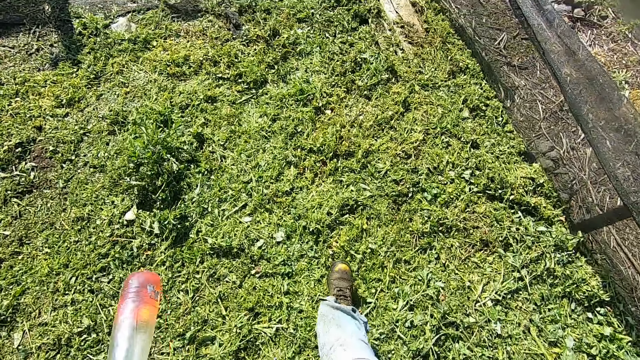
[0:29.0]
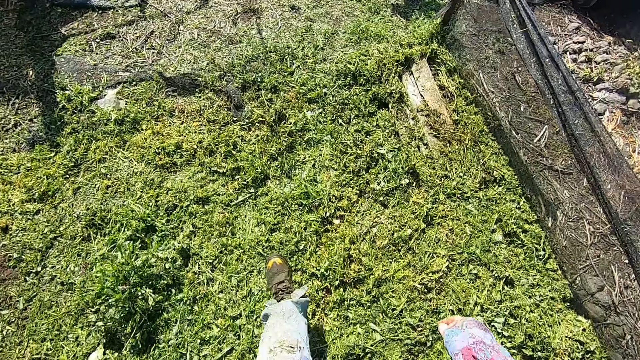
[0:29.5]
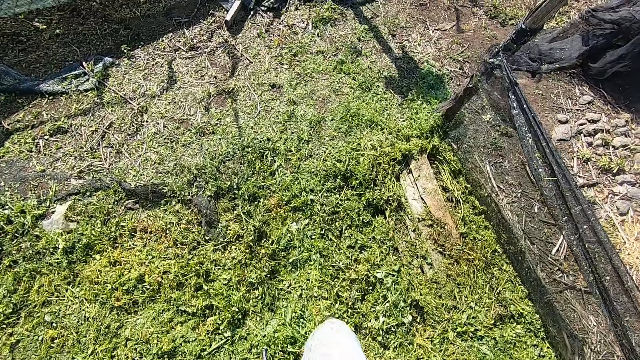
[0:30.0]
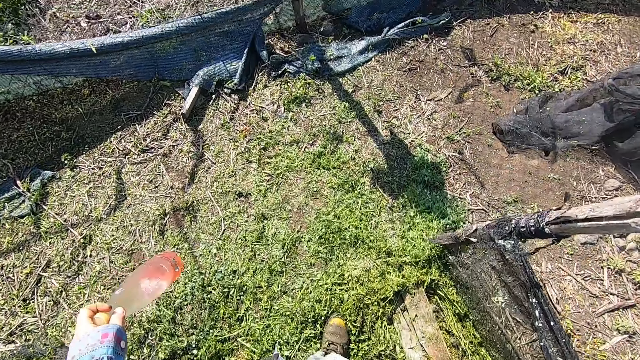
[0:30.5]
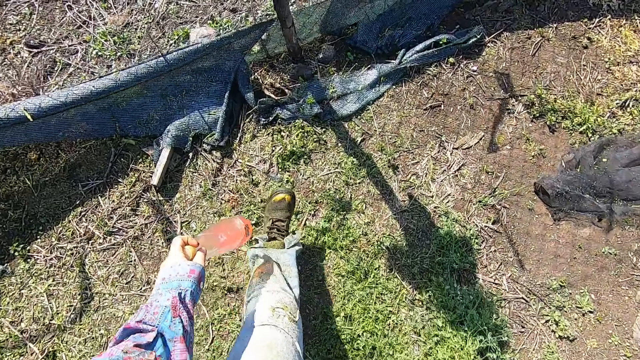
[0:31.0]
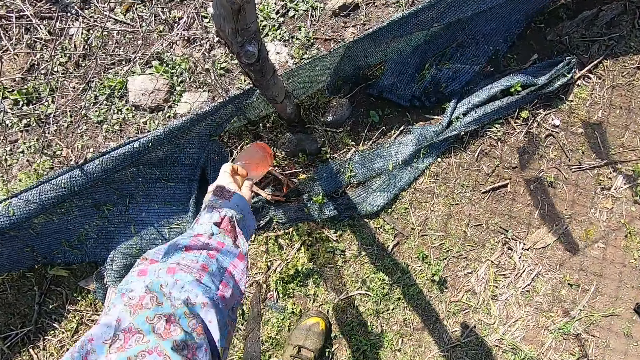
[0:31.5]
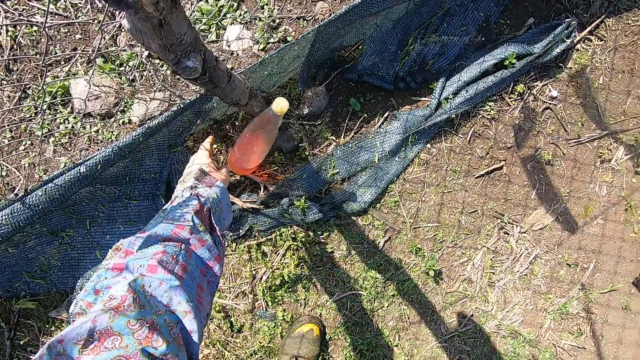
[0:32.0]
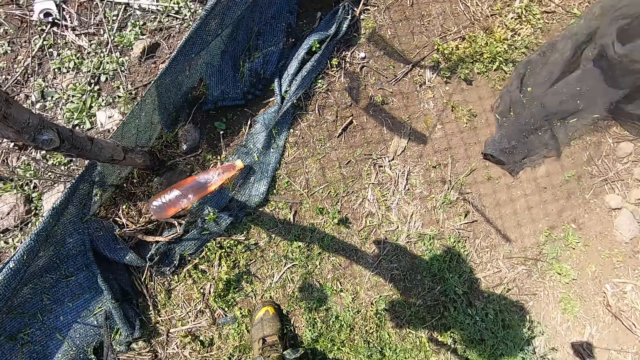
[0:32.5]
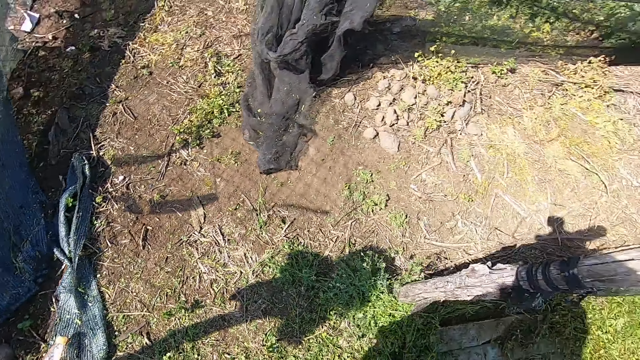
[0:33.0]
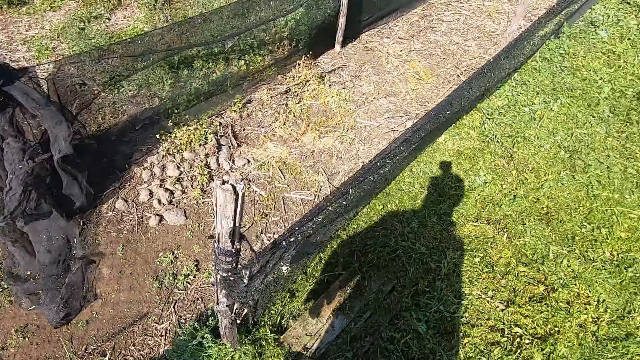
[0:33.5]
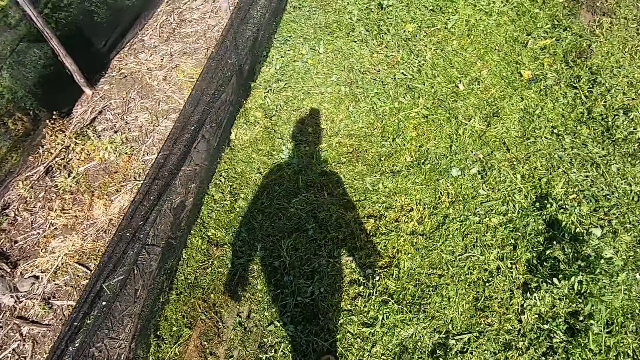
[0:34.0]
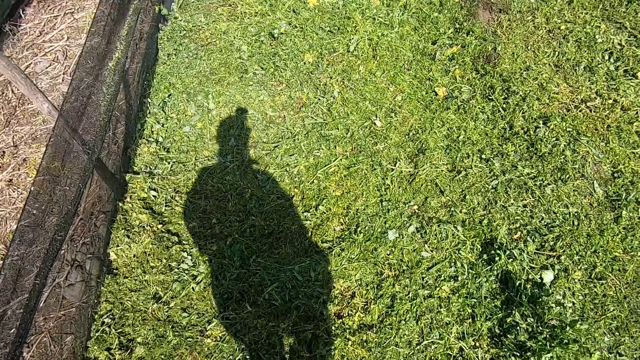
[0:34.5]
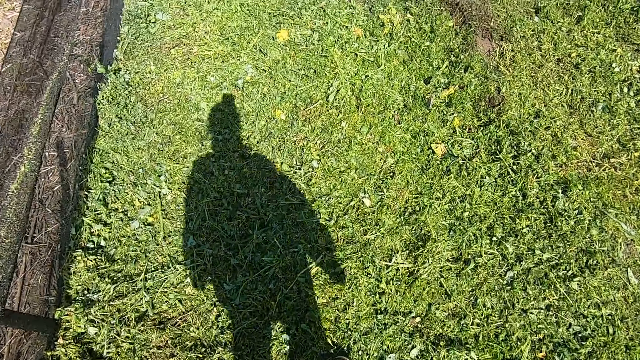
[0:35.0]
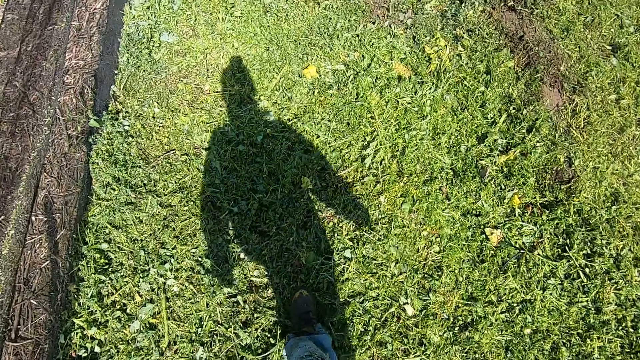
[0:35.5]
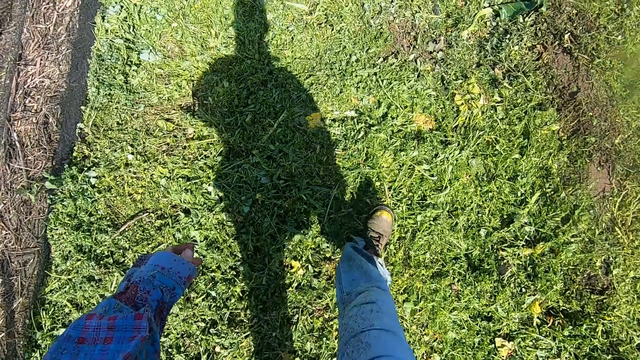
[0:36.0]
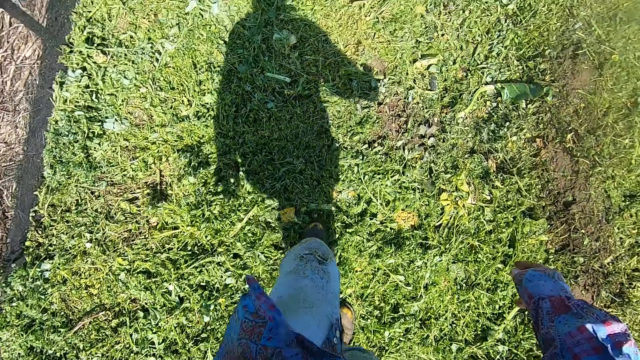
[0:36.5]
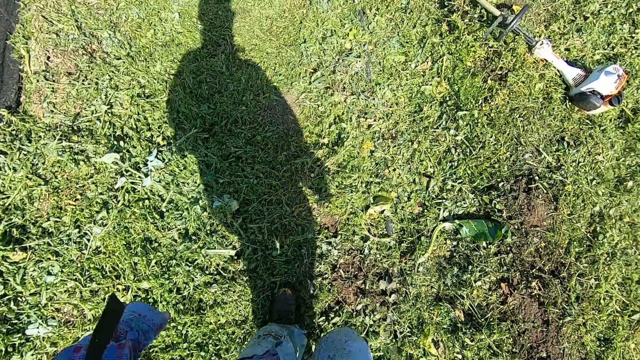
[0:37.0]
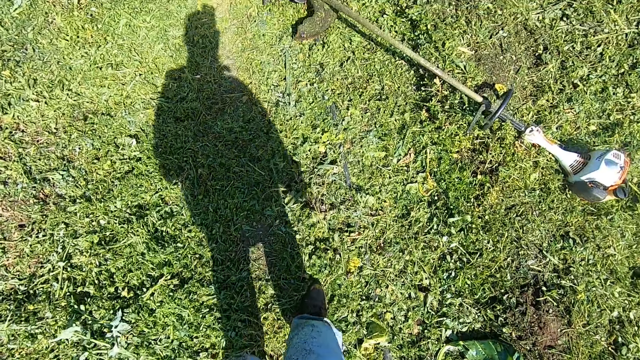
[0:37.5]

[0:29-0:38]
The camera wearer puts the fuel bottle on the ground. They walk back to the grass trimmer.

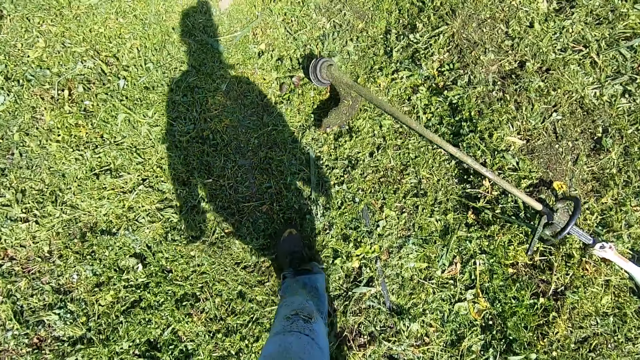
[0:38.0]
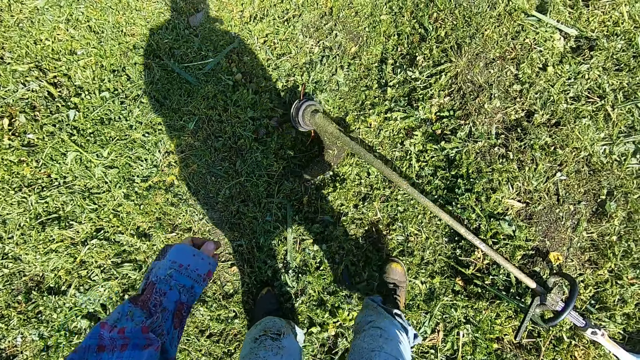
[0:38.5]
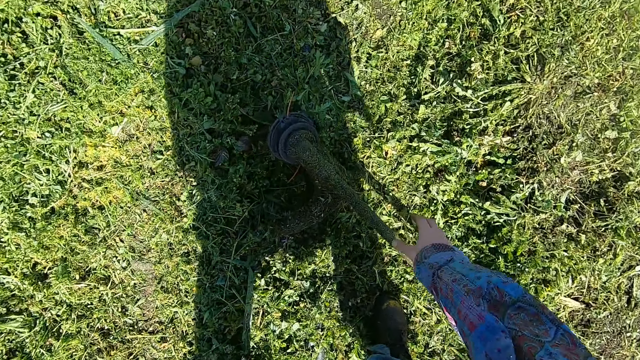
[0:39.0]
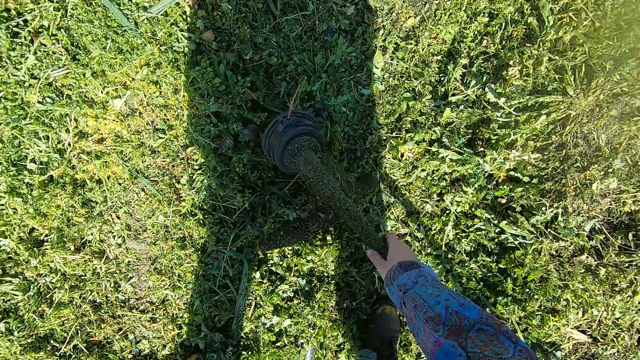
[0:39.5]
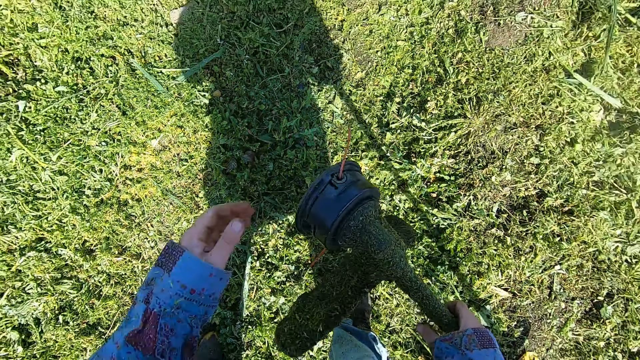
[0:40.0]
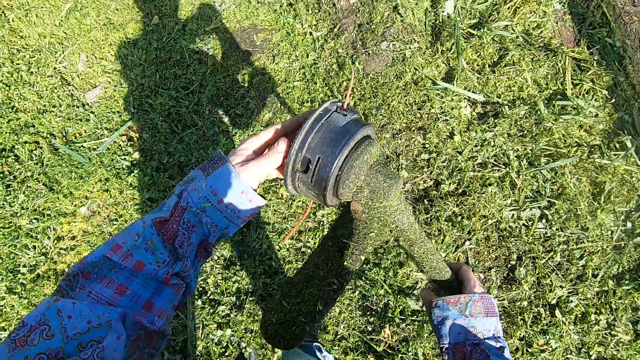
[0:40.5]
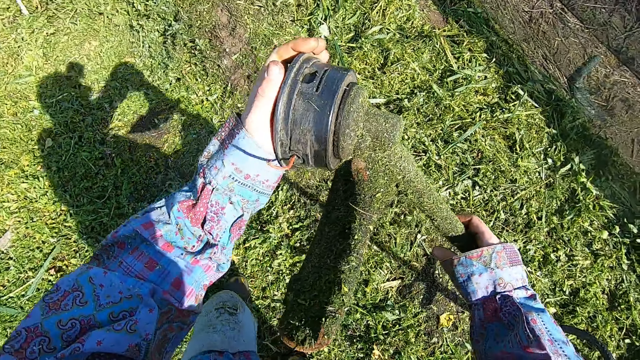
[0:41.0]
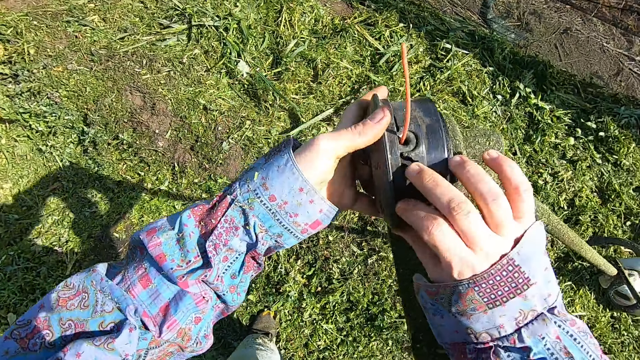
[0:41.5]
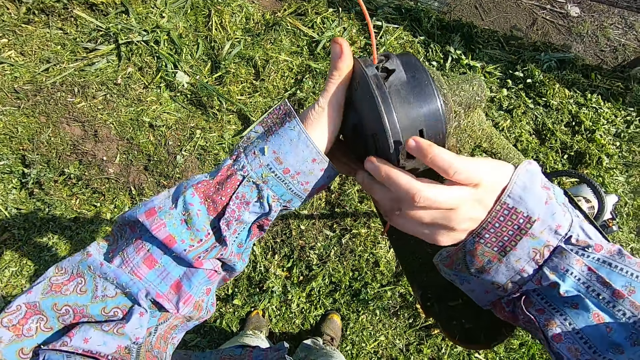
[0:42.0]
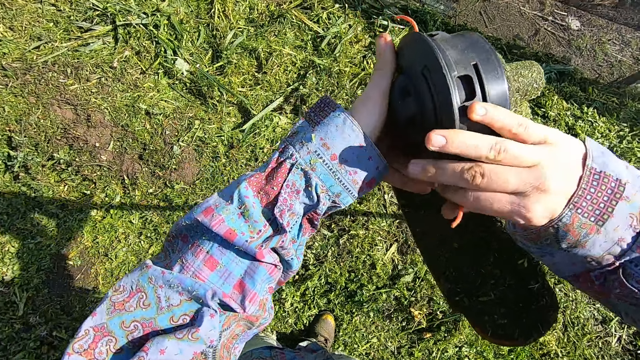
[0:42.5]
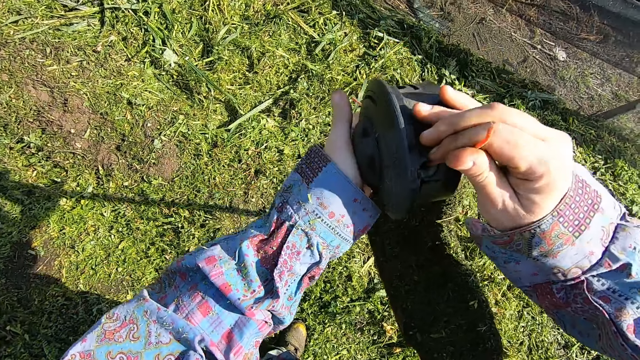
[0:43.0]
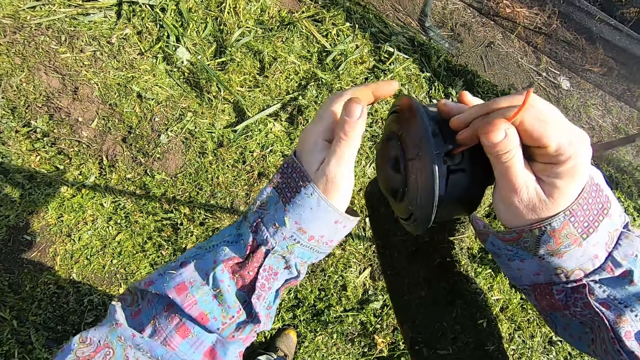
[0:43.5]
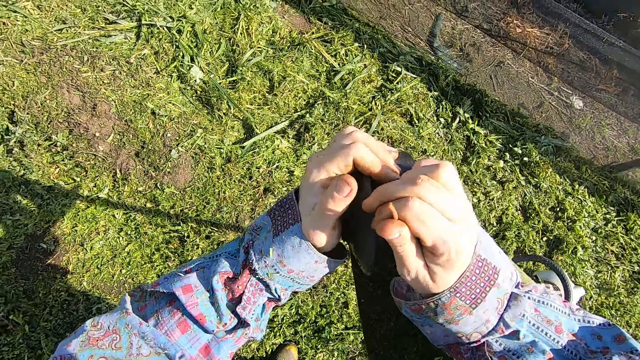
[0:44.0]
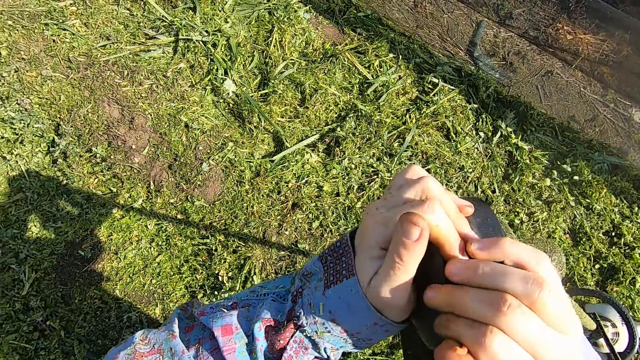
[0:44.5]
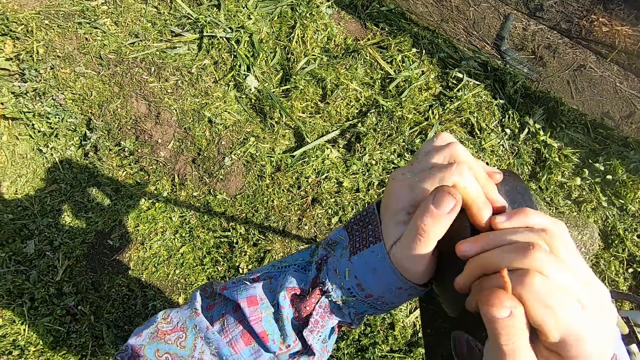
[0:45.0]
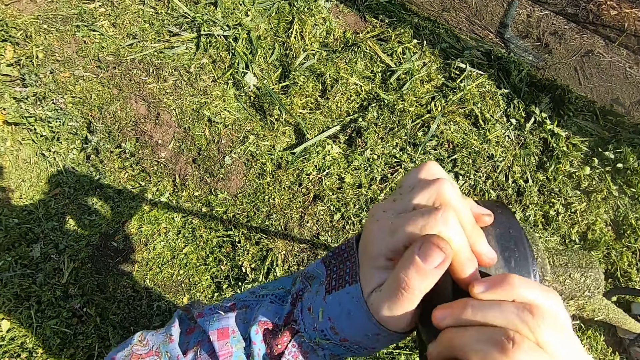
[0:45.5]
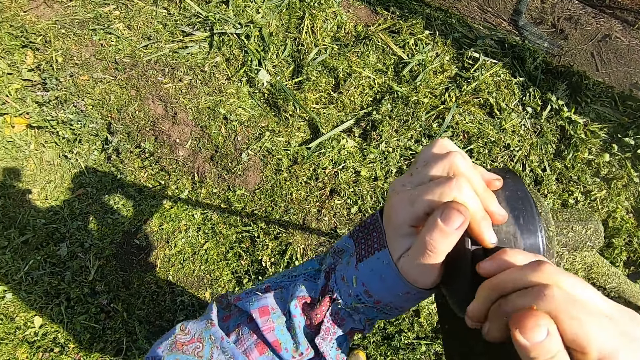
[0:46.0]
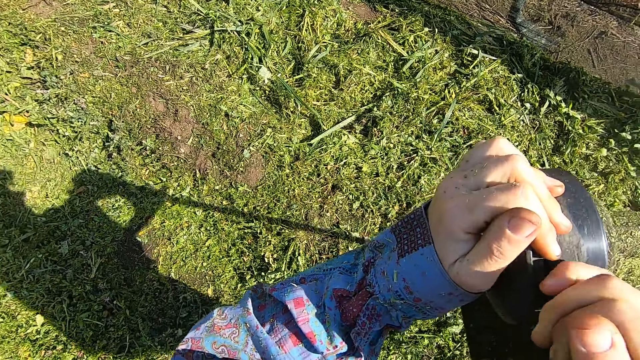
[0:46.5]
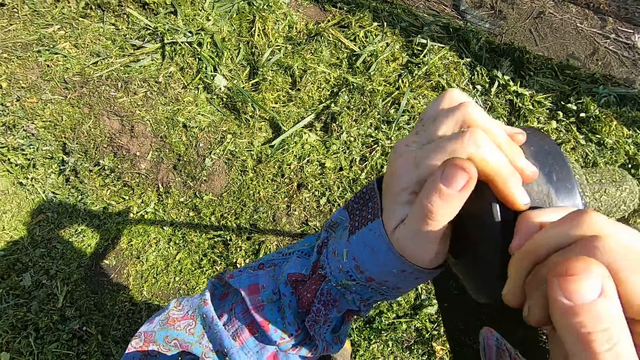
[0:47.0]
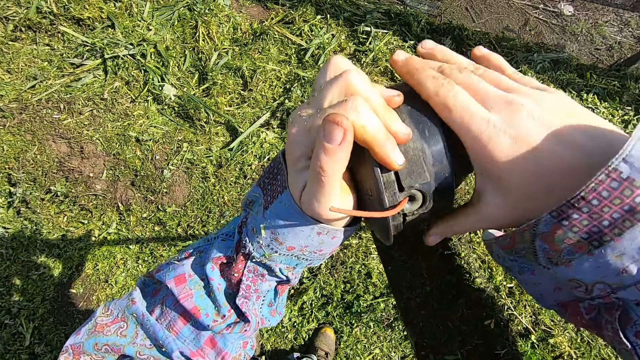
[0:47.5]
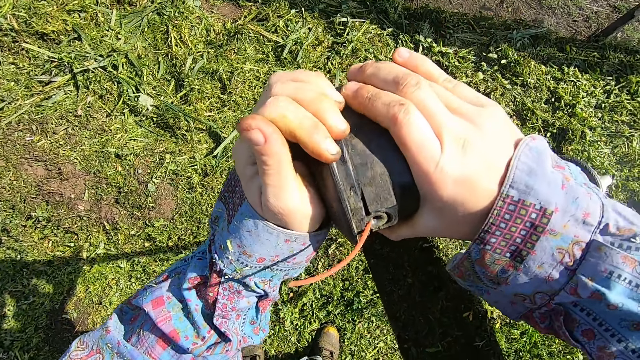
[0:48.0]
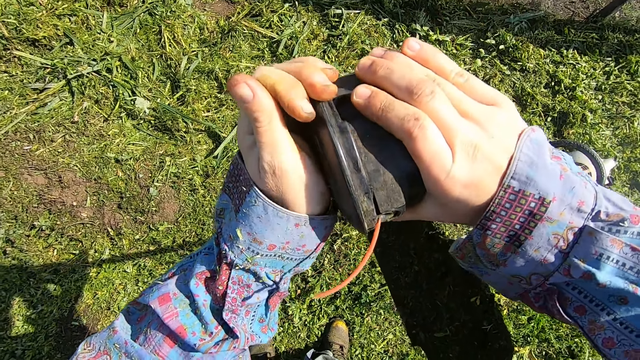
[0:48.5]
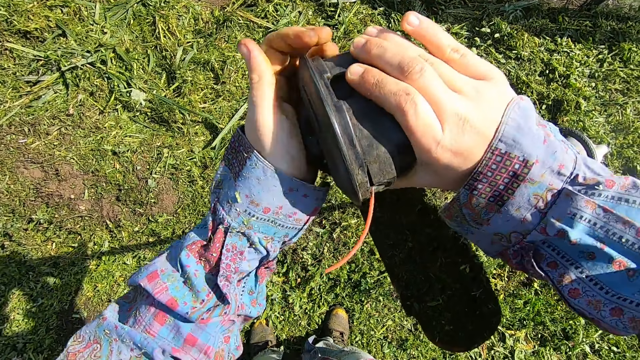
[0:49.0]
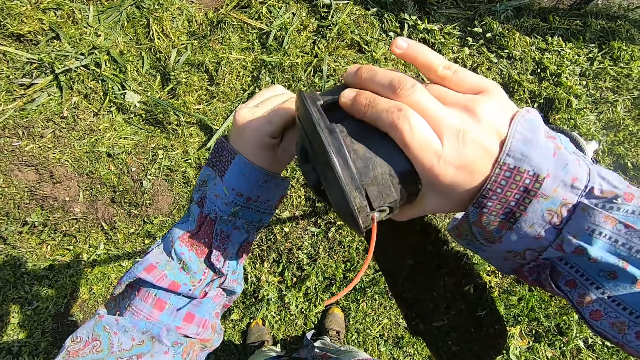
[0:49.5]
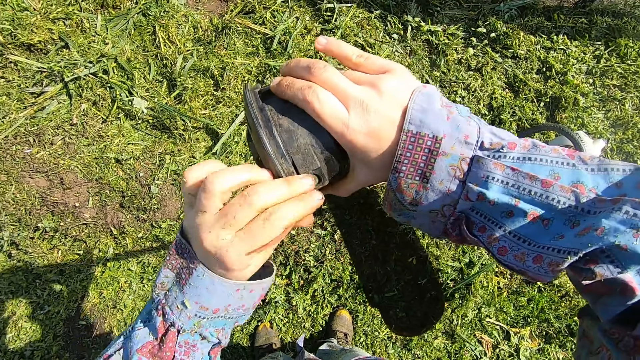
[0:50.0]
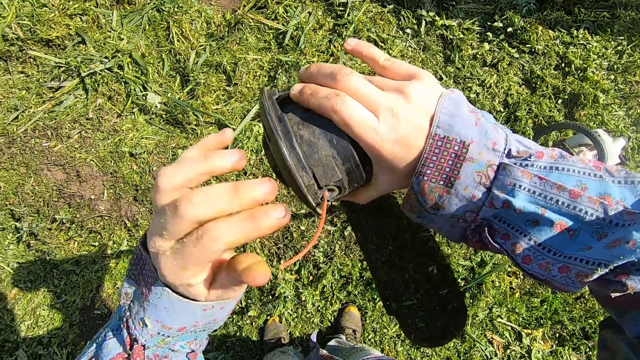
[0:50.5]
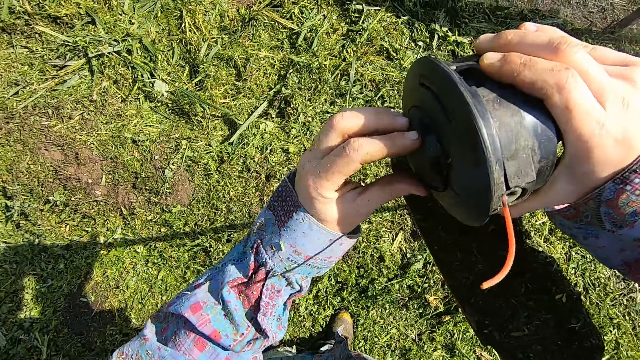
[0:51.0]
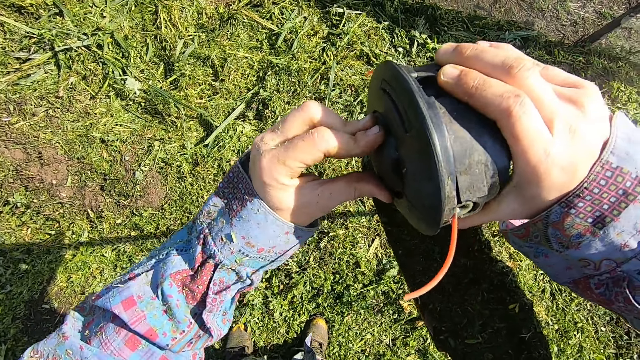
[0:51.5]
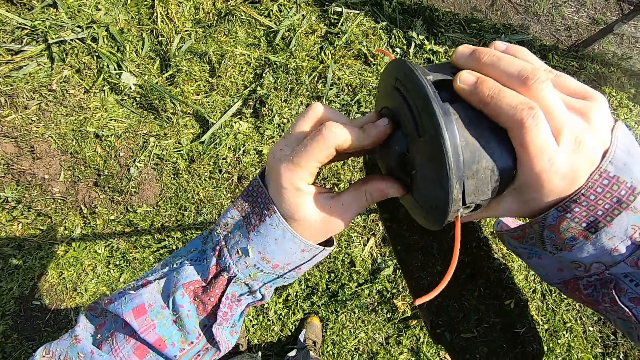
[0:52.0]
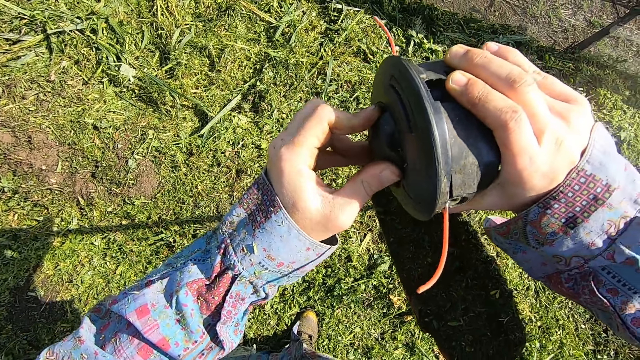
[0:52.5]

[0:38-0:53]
The camera wearer carries the grass trimmer. He lifts the brush cutter straight shaft. He holds the grass trimmer head. He turns the brush cutter trimmer head. He pulls one end of the trimmer line. He turns the brush cutter trimmer head spool with his hand. He touches the other end of the trimmer line and pulls the other end of the trimmer line. He turns the trimmer head spool with his hand.
